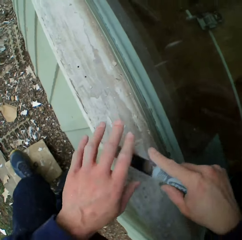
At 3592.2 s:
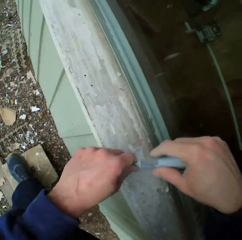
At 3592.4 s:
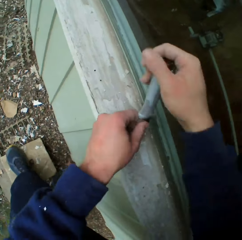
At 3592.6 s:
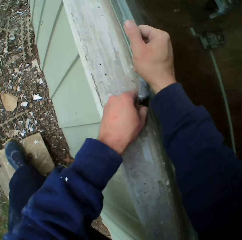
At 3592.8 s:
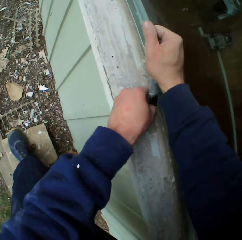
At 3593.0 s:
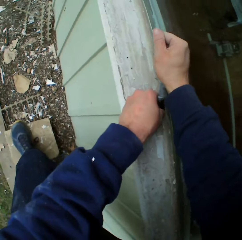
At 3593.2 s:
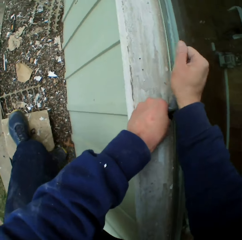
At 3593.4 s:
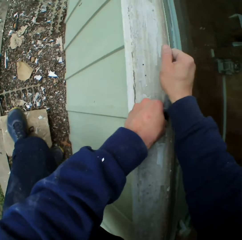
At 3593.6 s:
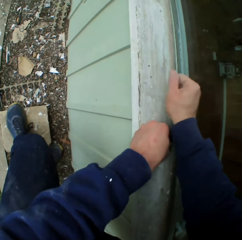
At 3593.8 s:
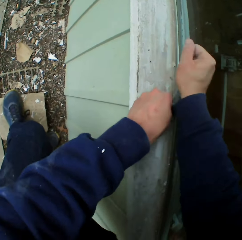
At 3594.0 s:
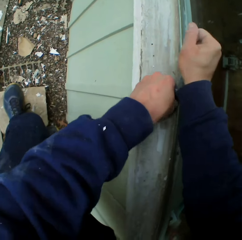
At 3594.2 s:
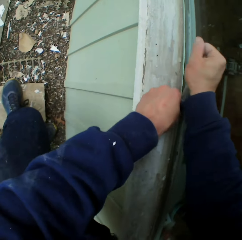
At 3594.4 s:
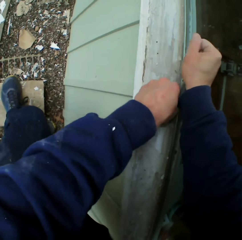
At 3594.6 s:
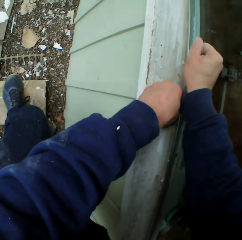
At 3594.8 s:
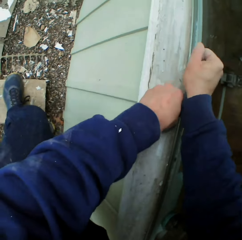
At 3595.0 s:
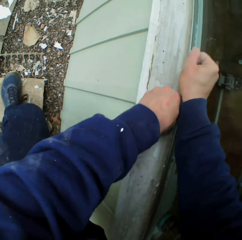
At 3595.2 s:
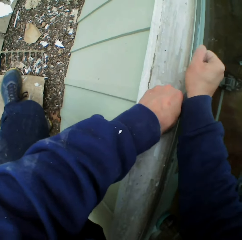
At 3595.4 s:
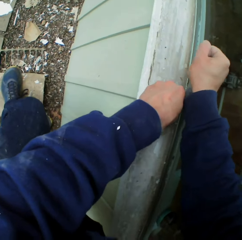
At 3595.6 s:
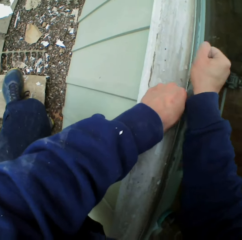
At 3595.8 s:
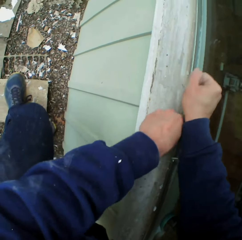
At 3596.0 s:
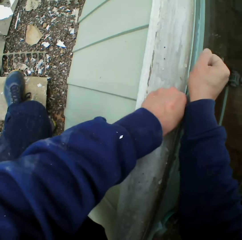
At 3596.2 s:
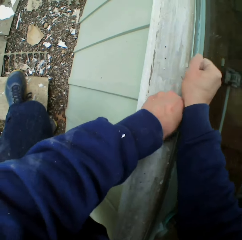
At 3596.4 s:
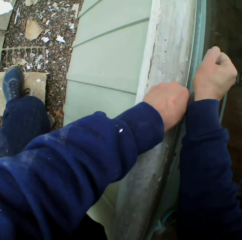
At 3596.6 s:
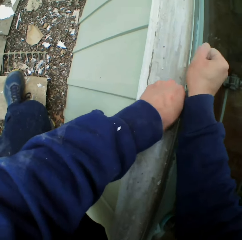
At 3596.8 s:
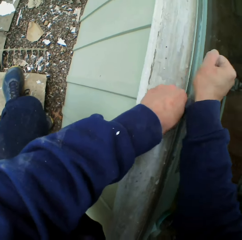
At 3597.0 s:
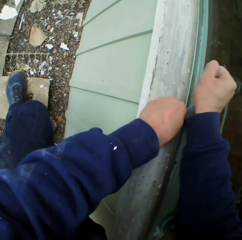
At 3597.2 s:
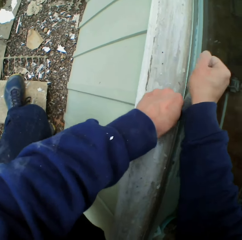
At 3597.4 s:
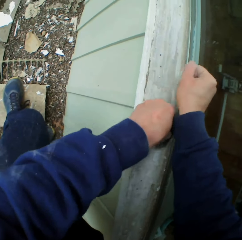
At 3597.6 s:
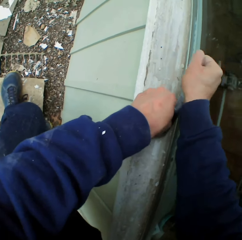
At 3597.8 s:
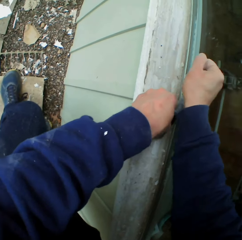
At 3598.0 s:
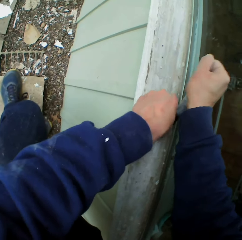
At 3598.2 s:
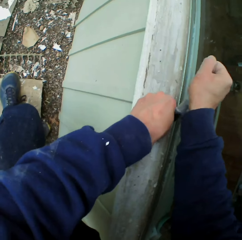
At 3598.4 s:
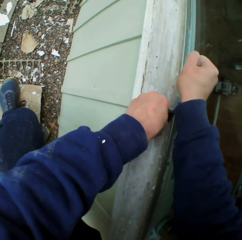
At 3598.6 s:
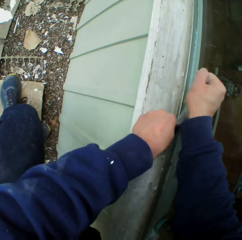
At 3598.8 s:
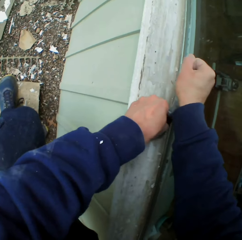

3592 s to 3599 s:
The camera wearer removes the paints on the wooden bar with a chisel.
